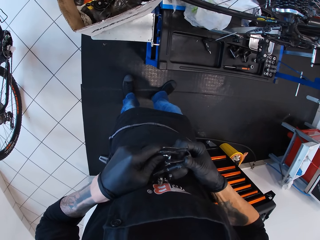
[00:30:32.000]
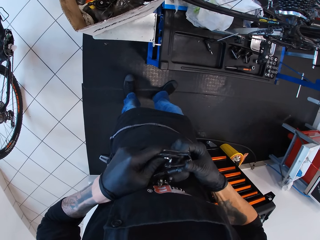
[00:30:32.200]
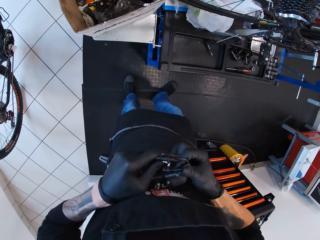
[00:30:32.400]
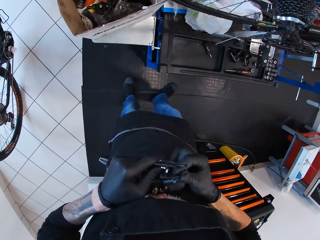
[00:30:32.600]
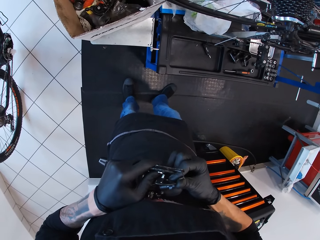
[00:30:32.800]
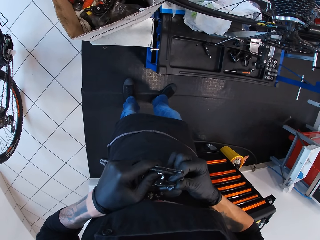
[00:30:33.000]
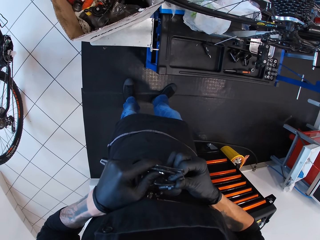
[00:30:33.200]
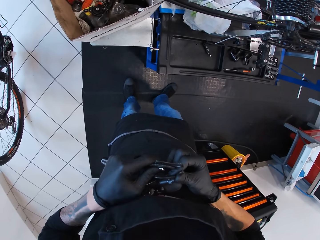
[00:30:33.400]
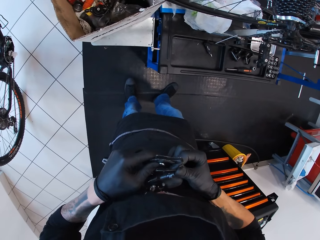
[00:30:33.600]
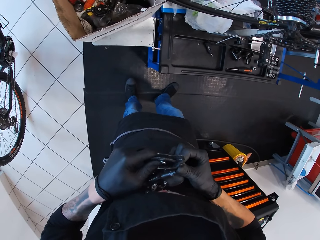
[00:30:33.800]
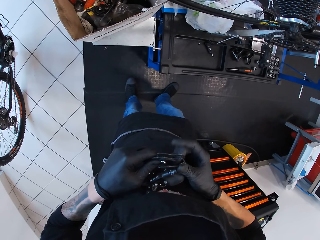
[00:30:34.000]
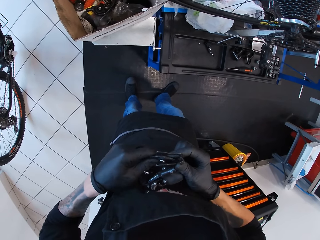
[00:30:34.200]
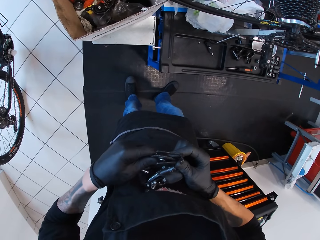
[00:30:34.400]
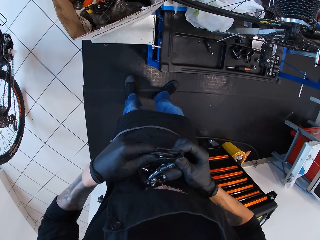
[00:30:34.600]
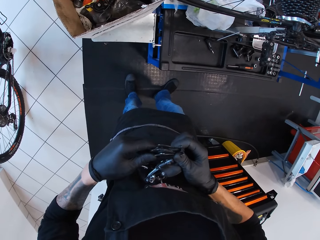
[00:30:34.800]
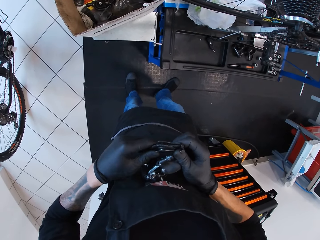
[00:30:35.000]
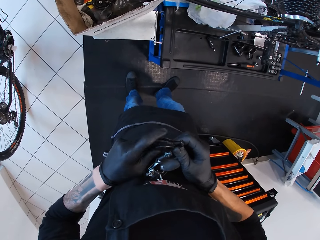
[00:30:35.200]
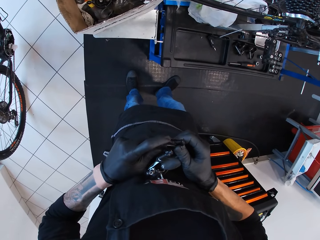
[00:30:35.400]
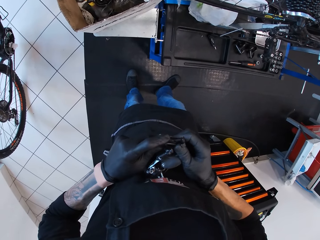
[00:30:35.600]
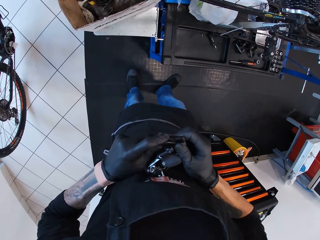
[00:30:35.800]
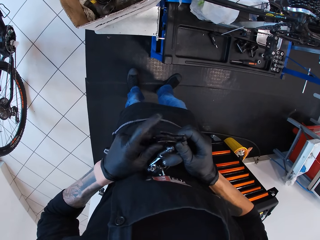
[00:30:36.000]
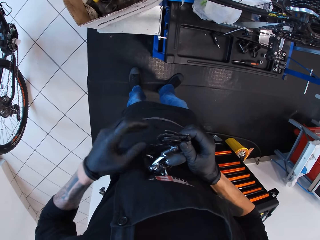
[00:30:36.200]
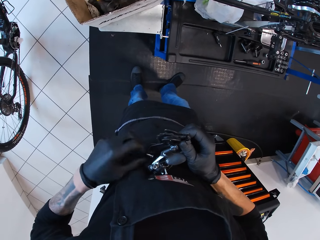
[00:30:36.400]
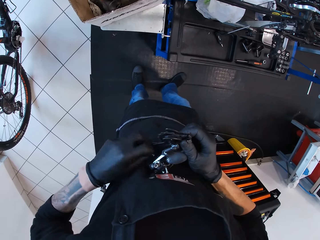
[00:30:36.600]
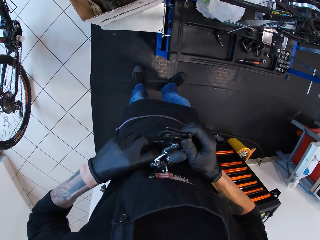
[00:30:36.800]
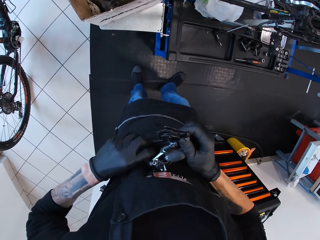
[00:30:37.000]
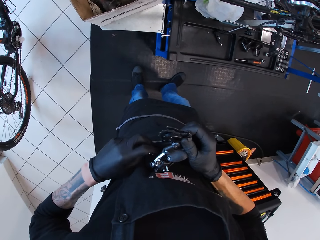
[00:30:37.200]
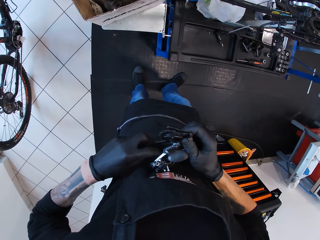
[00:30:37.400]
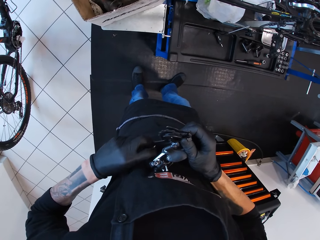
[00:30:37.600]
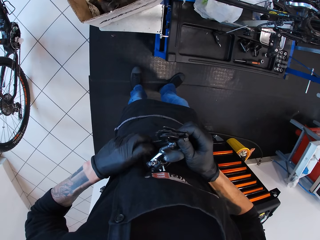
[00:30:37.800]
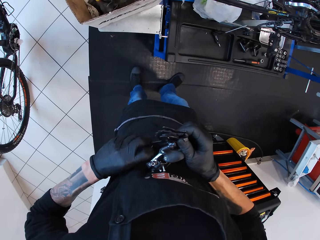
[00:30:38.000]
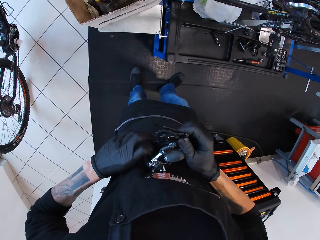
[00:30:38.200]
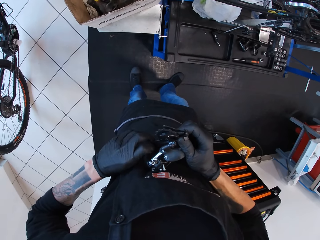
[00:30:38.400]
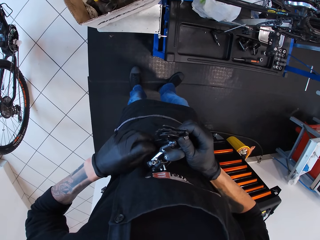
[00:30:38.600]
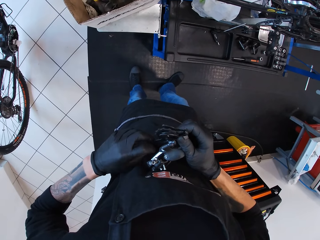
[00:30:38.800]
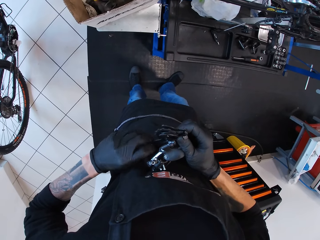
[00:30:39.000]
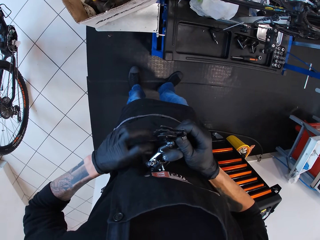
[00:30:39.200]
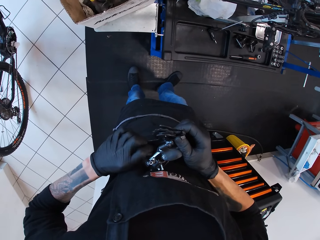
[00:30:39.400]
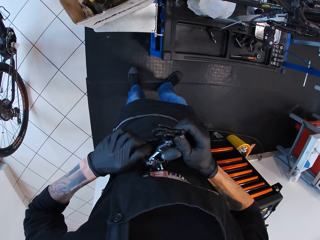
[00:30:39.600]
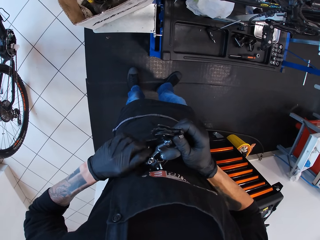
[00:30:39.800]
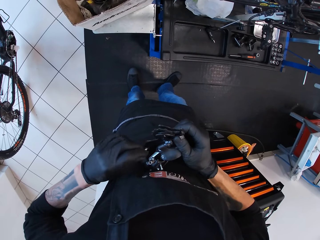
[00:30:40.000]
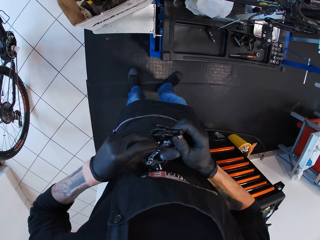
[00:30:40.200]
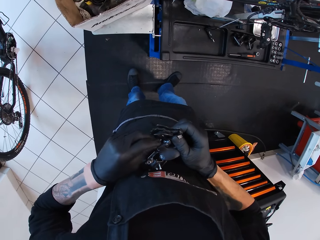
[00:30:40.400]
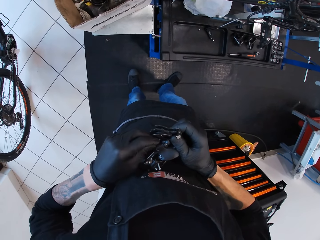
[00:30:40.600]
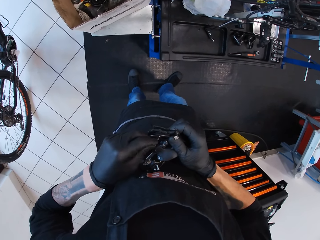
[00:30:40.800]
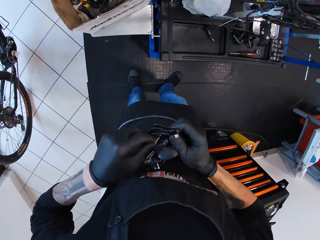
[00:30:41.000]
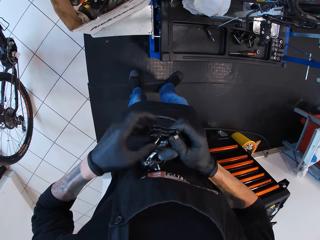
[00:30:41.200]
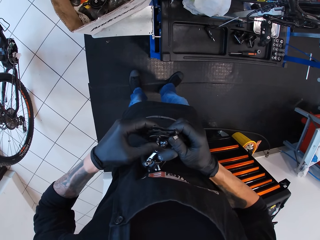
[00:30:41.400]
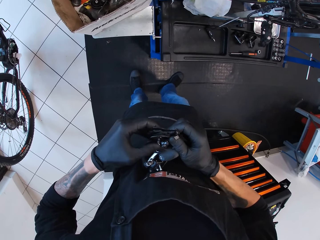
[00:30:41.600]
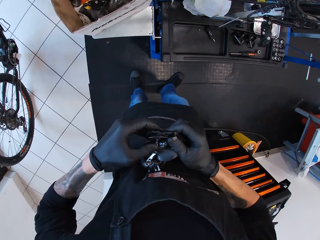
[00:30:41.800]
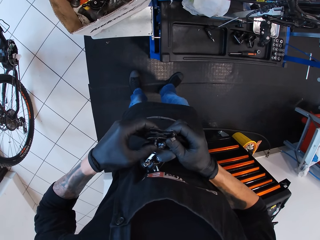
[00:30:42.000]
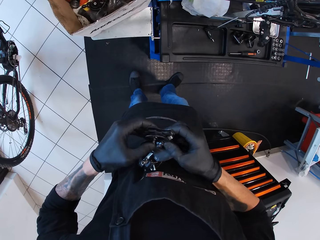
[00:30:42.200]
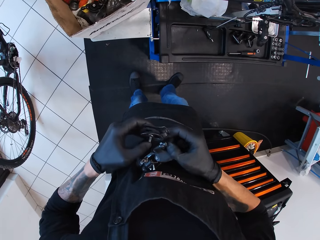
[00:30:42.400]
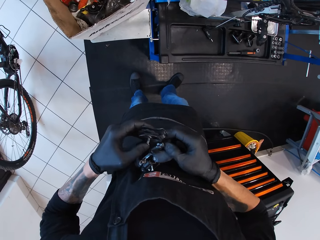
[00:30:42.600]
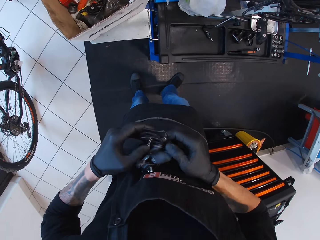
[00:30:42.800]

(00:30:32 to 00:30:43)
The camera wearer fixes something.

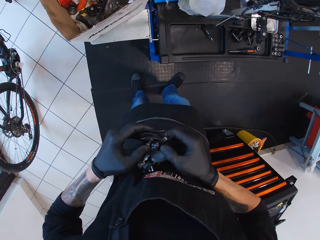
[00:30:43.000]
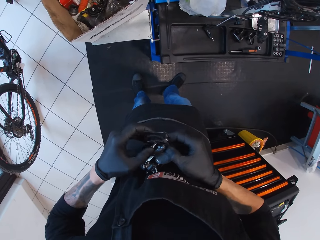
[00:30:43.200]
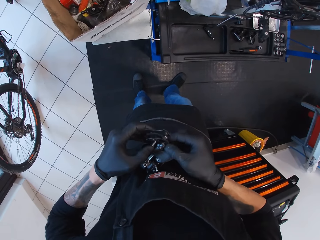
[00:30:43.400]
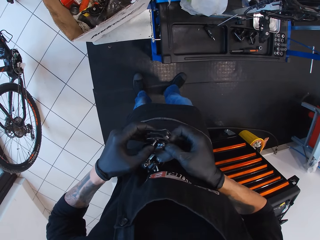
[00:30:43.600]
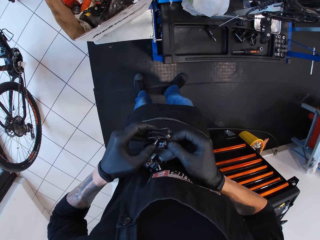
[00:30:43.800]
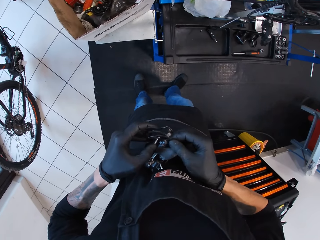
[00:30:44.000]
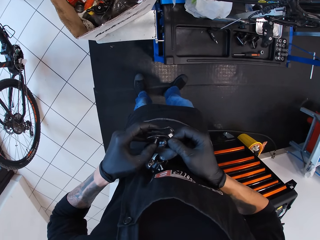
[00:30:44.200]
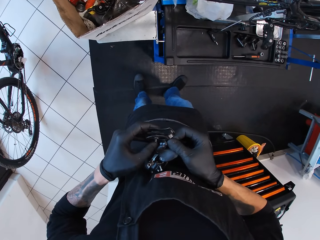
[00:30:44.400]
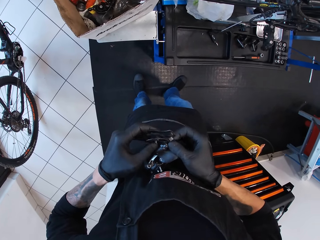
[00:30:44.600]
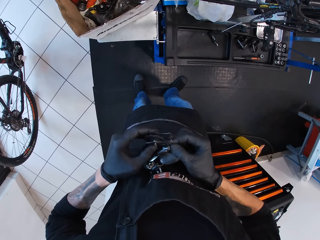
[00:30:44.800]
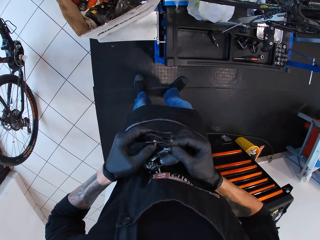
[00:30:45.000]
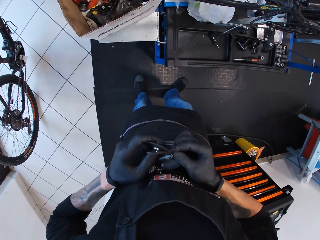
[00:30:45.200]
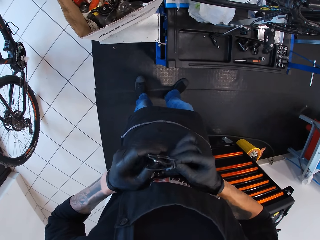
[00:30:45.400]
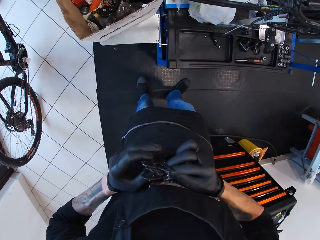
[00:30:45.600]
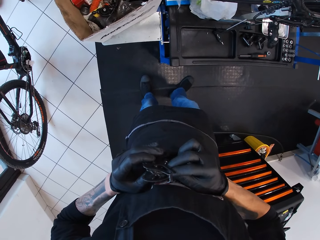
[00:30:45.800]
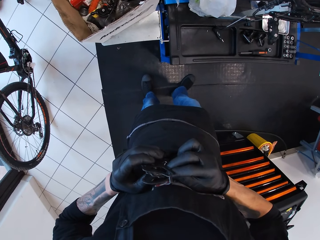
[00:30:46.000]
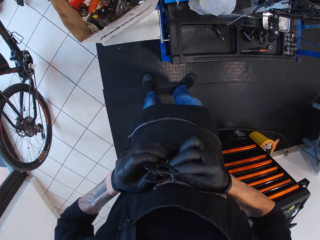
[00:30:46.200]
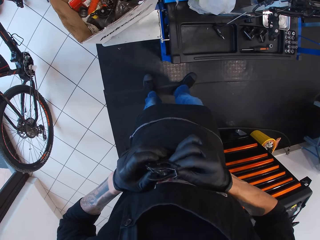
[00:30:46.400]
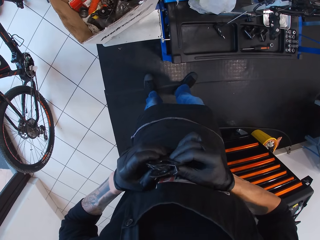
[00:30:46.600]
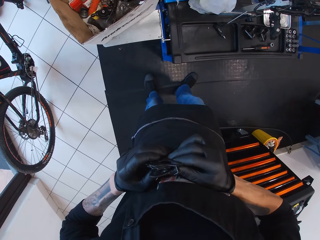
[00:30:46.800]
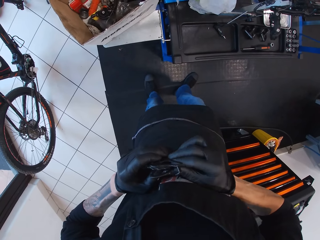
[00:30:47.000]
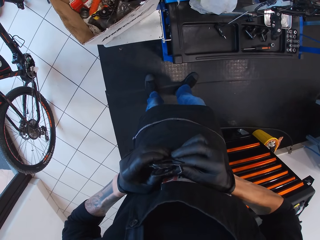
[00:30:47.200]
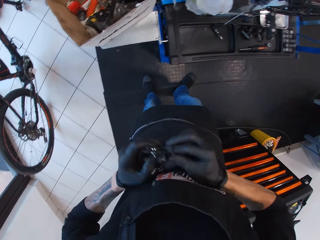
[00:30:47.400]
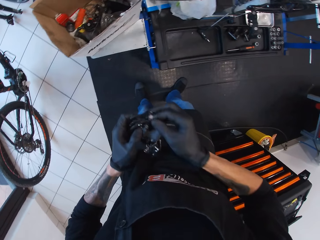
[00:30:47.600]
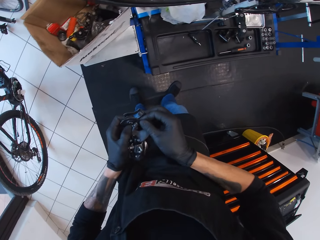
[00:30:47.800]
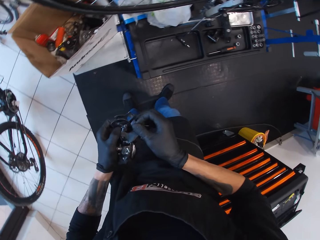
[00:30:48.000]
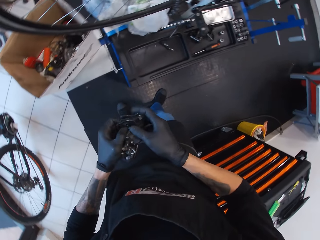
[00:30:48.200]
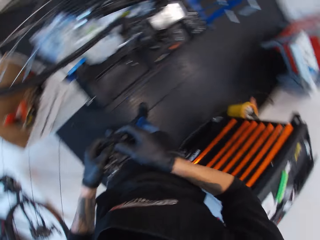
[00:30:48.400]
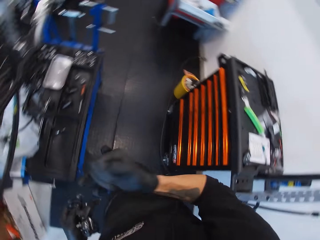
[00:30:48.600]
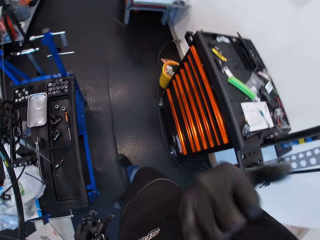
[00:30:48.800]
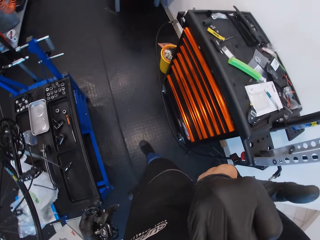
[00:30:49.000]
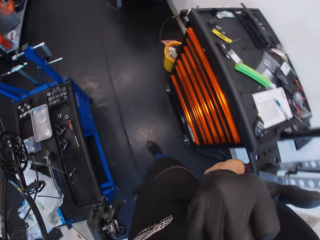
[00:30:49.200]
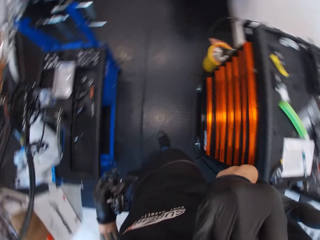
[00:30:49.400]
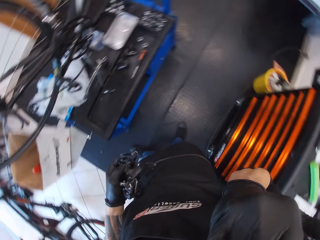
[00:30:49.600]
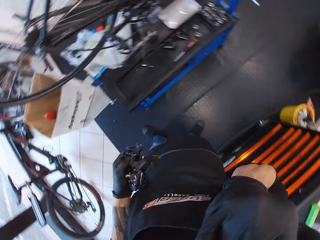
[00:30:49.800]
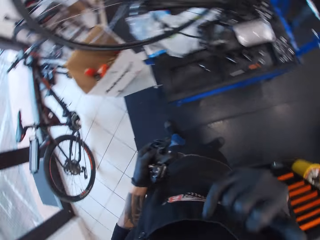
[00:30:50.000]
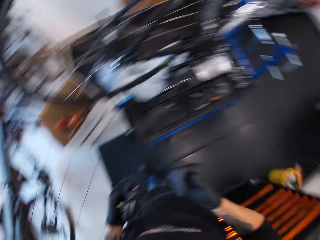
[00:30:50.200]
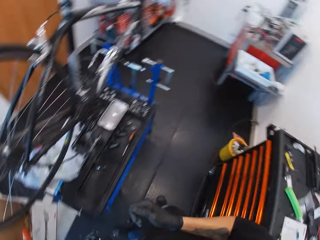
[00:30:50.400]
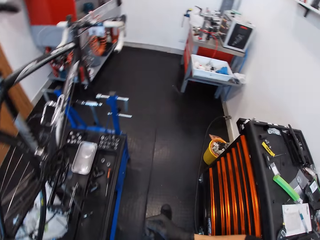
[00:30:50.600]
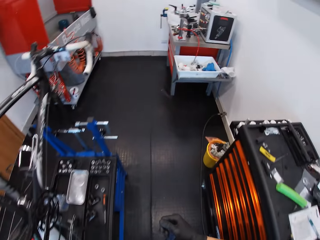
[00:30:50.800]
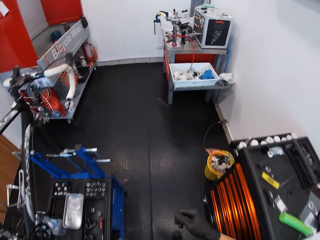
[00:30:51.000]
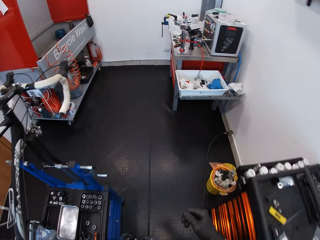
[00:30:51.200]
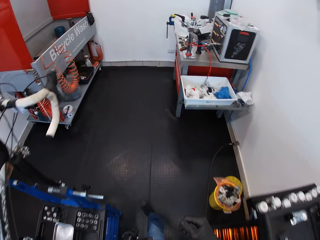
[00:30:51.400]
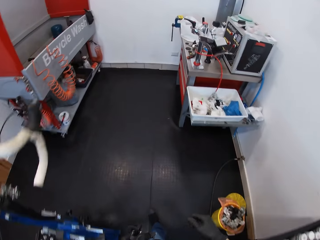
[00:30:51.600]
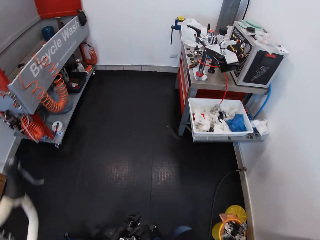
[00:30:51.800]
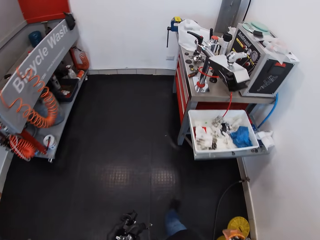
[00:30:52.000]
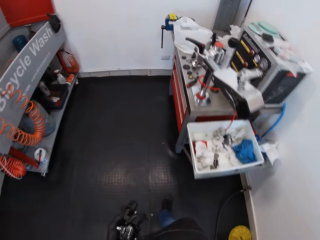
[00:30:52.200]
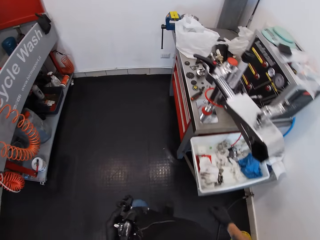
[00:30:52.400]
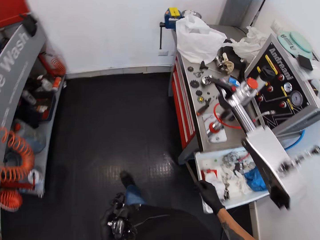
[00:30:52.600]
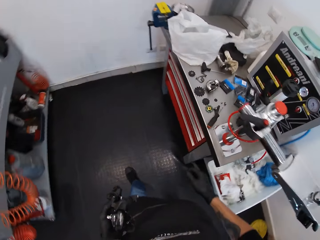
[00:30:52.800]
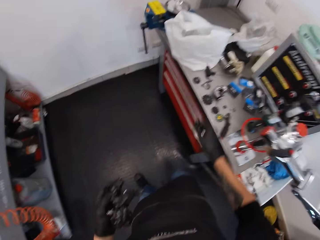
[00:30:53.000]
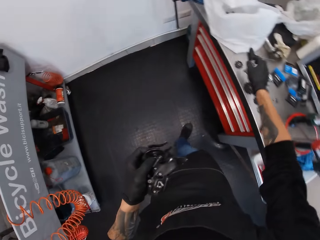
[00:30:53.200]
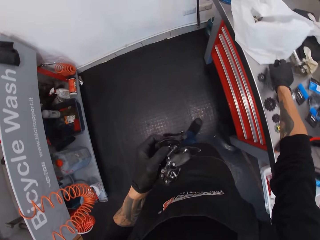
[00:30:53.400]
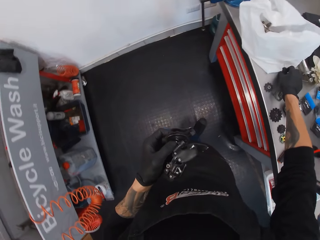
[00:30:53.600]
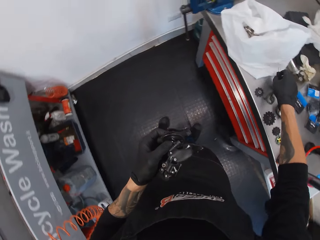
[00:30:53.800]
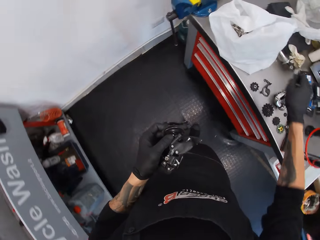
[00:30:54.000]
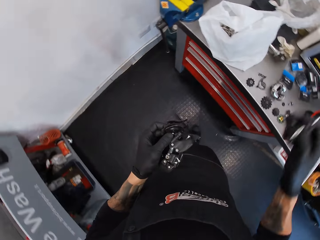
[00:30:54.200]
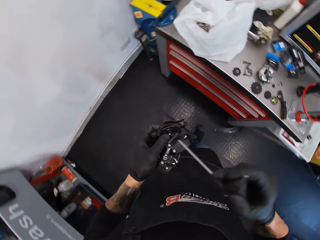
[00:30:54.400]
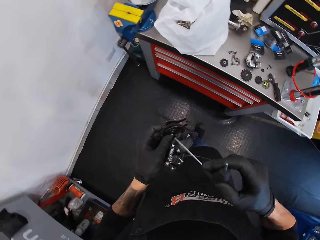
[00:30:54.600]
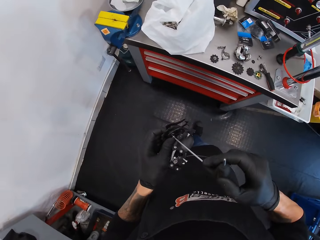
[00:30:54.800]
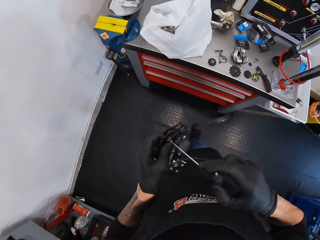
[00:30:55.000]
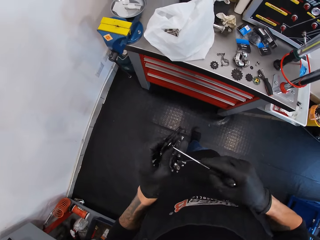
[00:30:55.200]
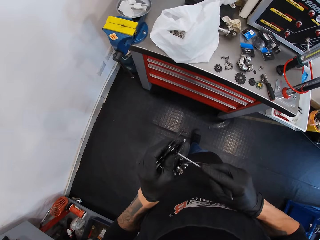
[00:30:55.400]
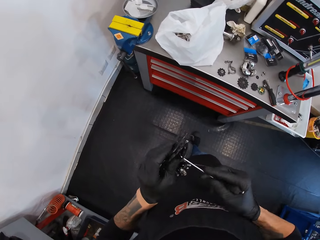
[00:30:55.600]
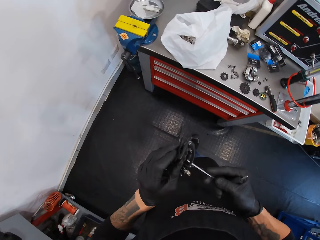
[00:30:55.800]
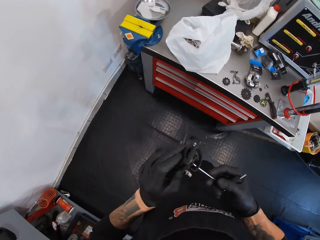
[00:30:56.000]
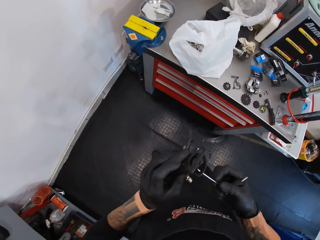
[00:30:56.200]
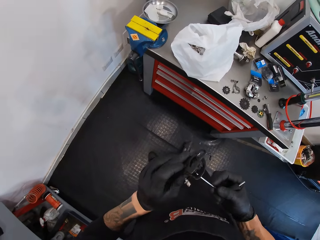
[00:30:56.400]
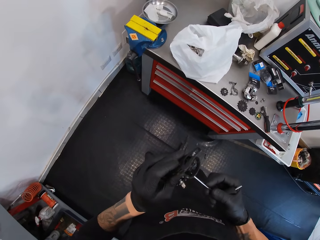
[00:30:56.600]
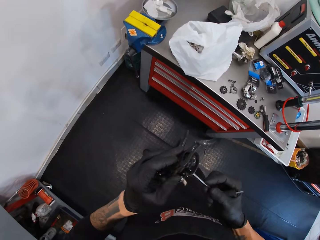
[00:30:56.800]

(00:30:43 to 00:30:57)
The camera wearer fixes something. They walk around the bicycle garage. They turn around. They walk around the bicycle garage again. They hold a P-handle hex wrench. They tighten something with a screwdriver.
